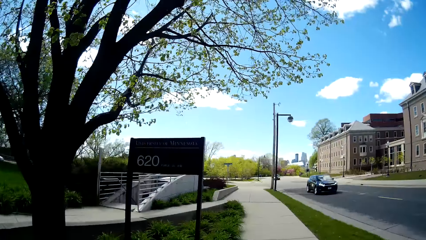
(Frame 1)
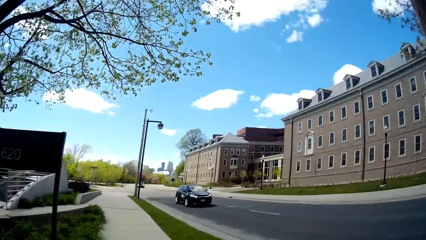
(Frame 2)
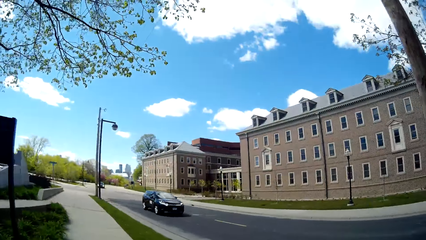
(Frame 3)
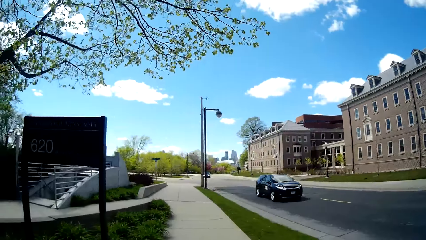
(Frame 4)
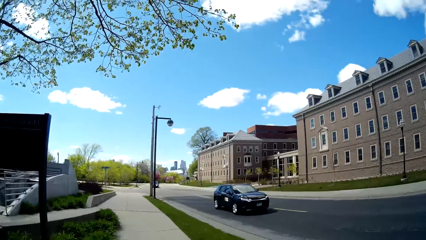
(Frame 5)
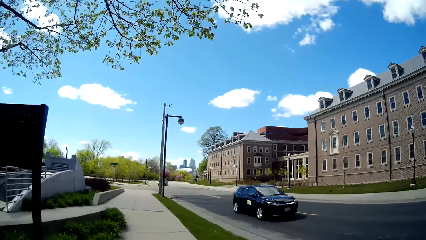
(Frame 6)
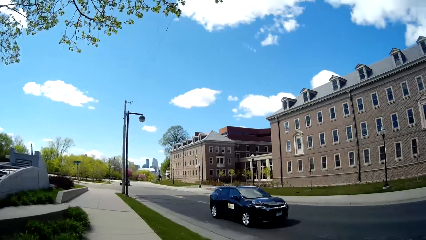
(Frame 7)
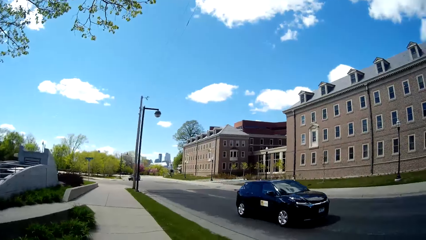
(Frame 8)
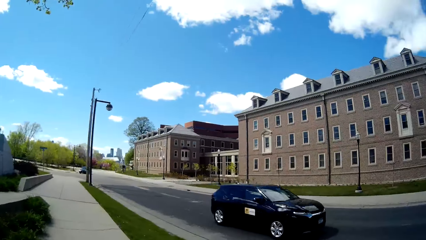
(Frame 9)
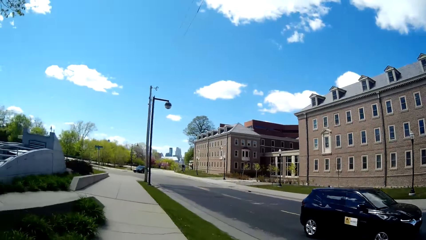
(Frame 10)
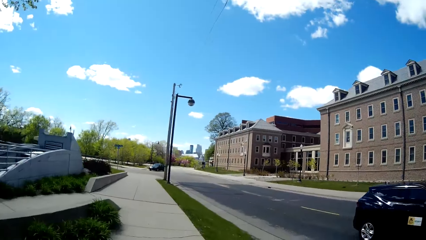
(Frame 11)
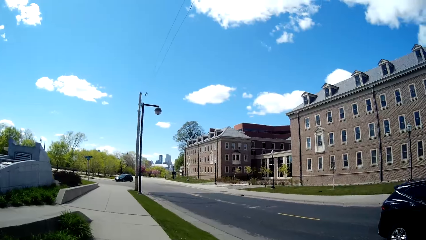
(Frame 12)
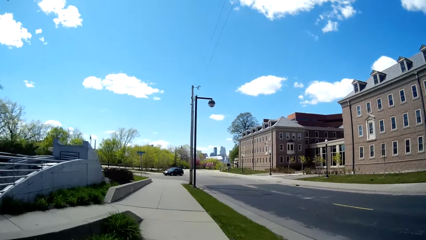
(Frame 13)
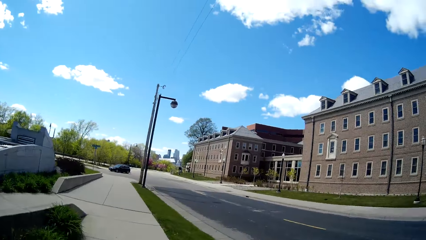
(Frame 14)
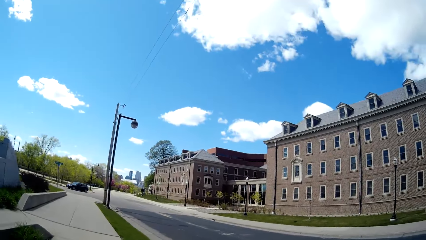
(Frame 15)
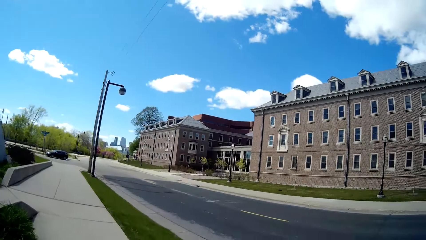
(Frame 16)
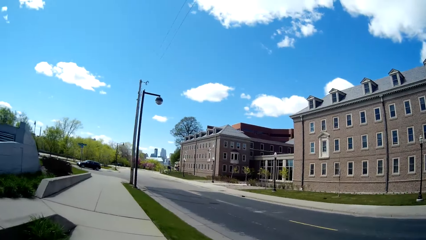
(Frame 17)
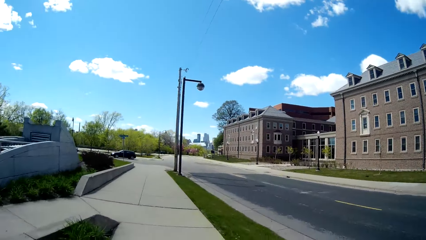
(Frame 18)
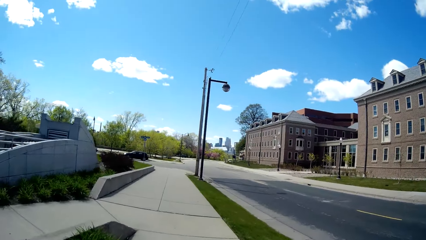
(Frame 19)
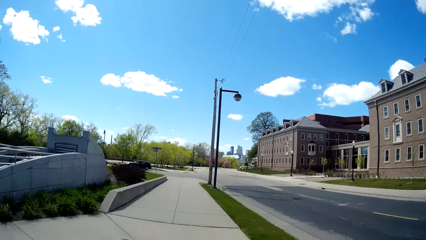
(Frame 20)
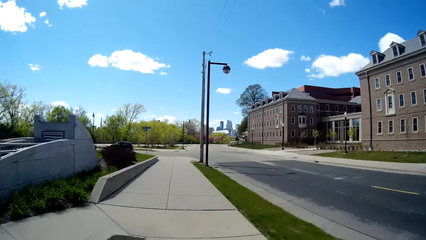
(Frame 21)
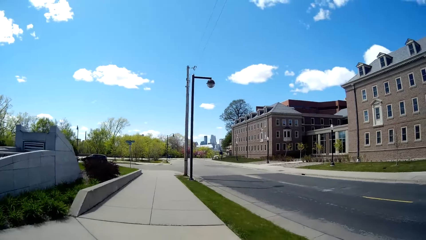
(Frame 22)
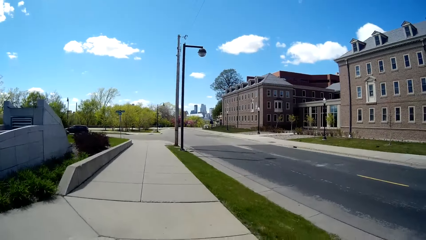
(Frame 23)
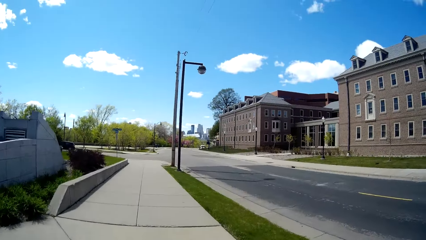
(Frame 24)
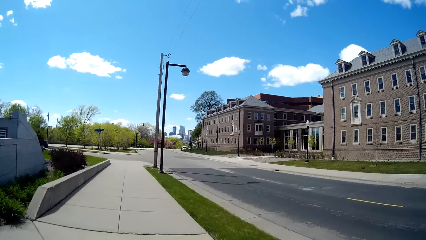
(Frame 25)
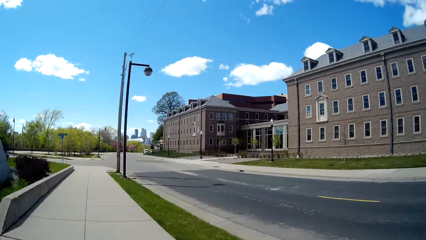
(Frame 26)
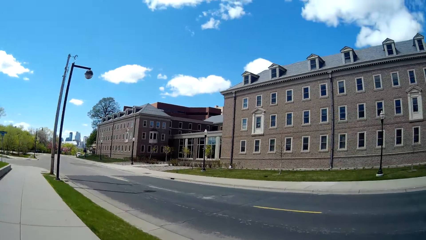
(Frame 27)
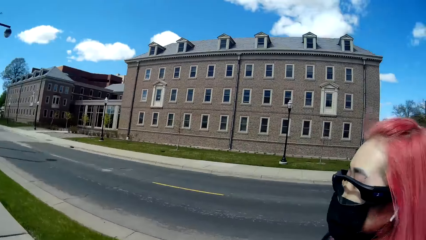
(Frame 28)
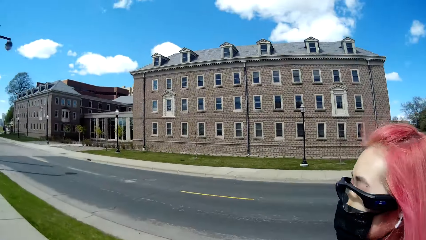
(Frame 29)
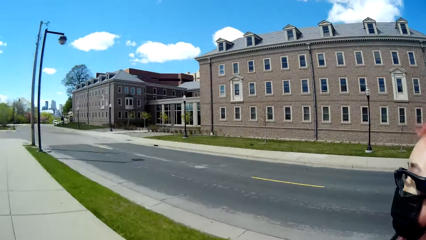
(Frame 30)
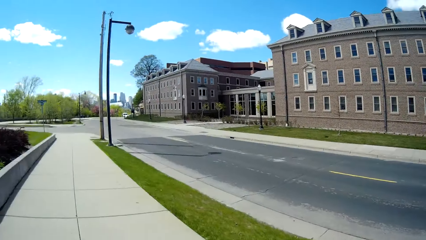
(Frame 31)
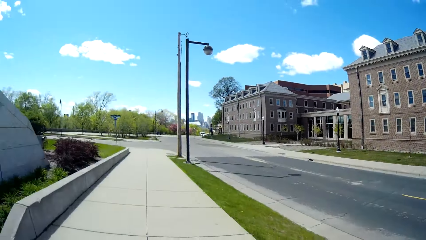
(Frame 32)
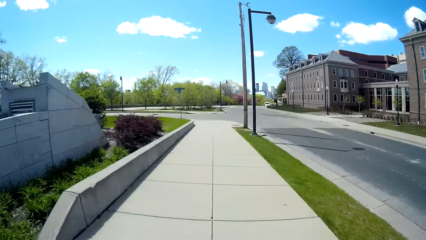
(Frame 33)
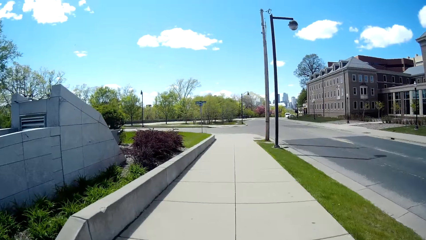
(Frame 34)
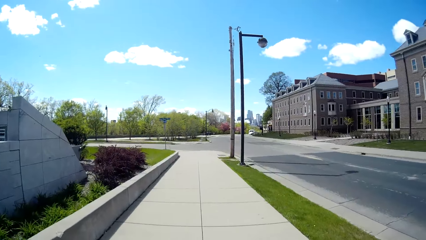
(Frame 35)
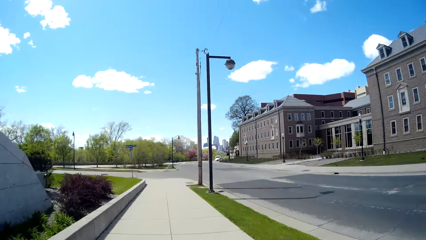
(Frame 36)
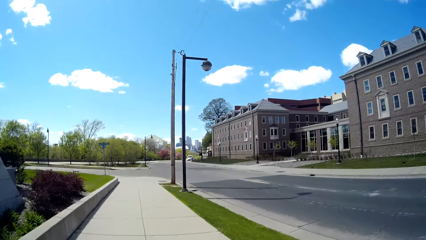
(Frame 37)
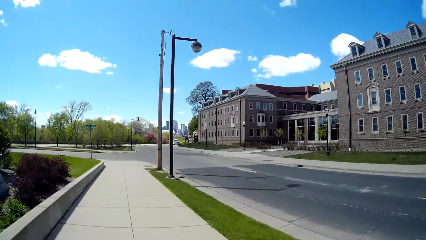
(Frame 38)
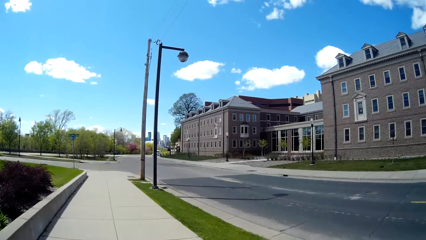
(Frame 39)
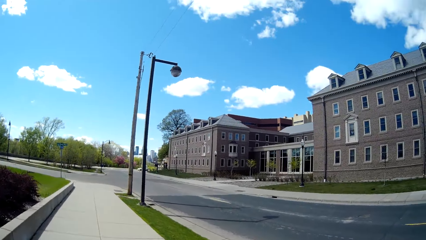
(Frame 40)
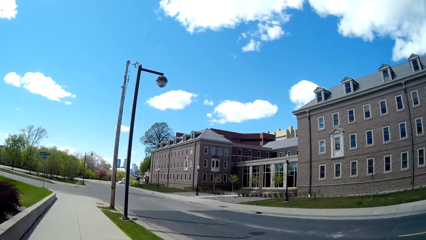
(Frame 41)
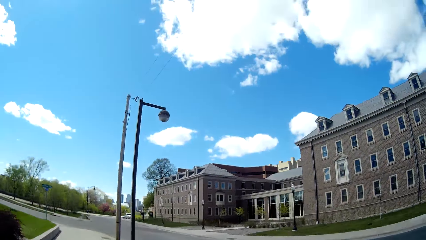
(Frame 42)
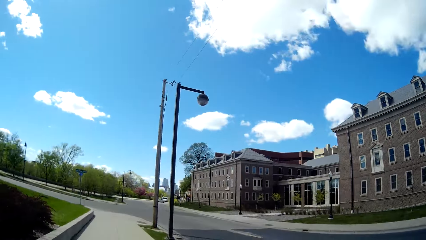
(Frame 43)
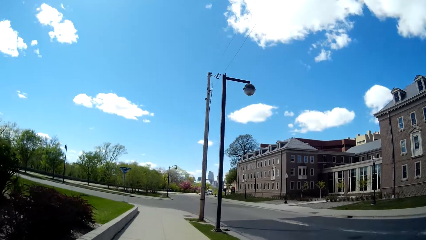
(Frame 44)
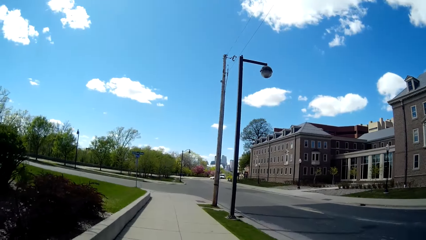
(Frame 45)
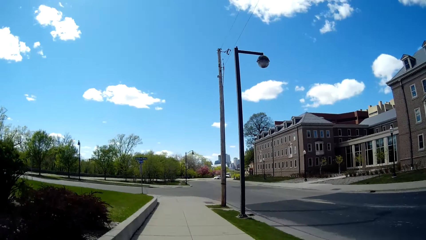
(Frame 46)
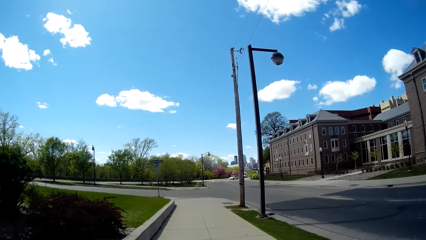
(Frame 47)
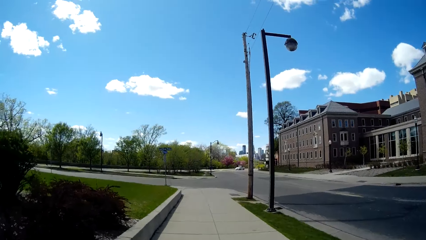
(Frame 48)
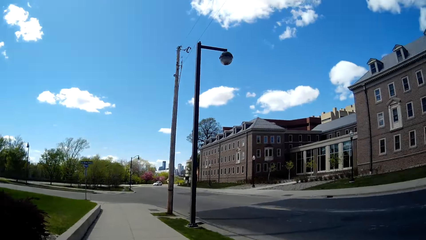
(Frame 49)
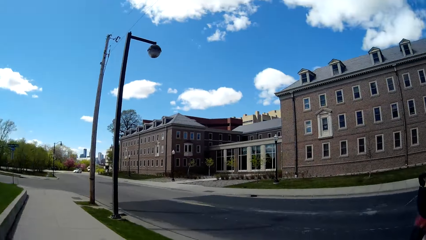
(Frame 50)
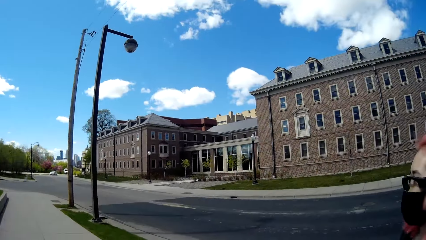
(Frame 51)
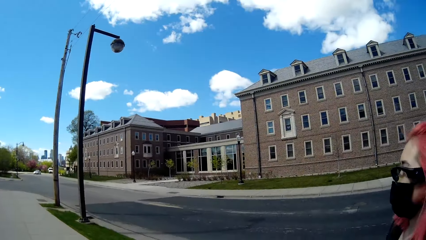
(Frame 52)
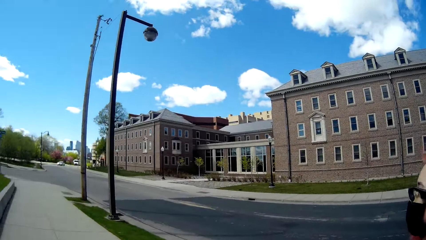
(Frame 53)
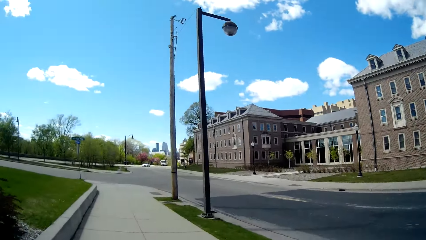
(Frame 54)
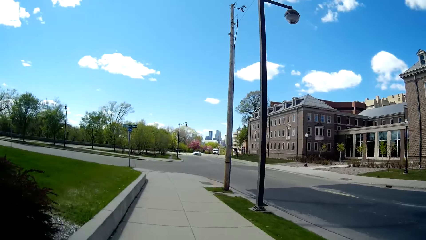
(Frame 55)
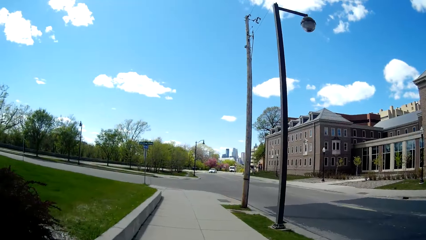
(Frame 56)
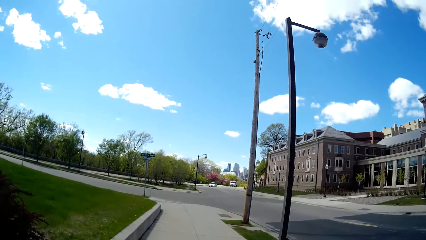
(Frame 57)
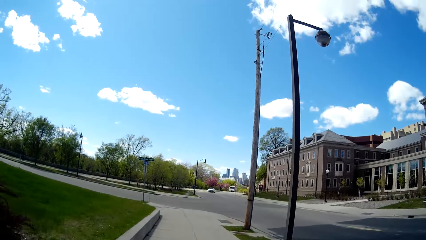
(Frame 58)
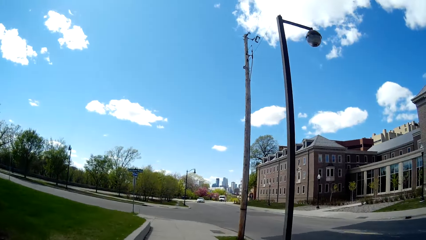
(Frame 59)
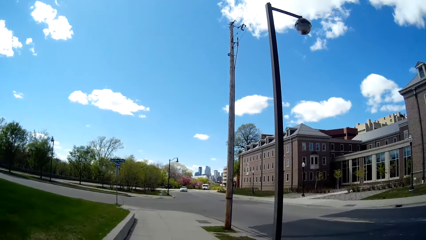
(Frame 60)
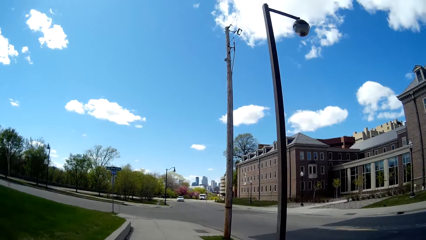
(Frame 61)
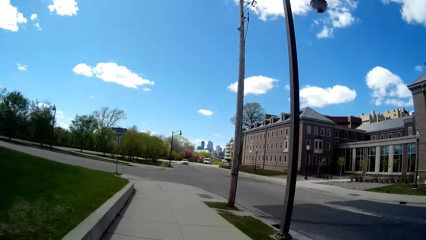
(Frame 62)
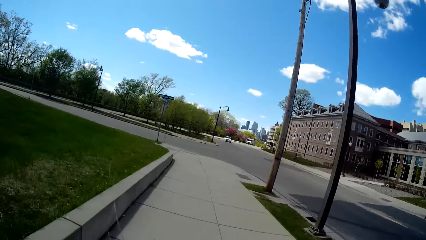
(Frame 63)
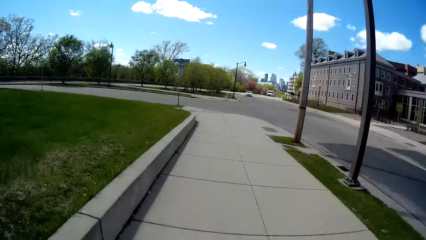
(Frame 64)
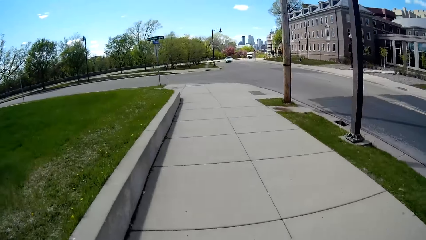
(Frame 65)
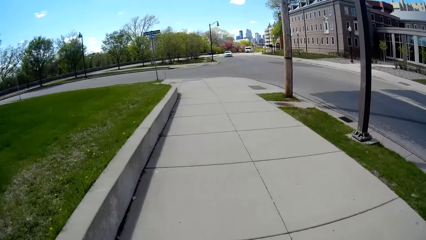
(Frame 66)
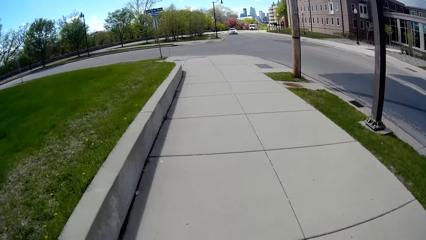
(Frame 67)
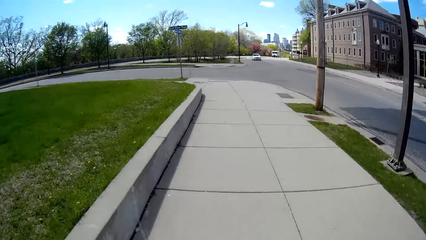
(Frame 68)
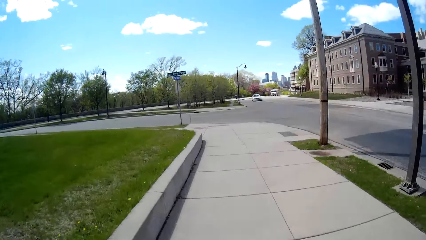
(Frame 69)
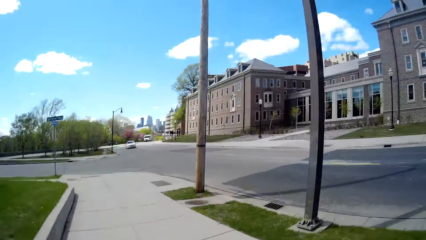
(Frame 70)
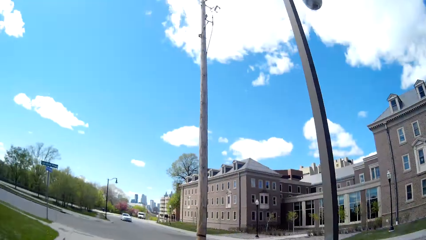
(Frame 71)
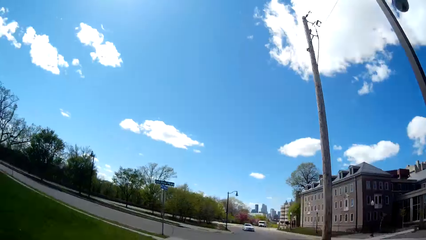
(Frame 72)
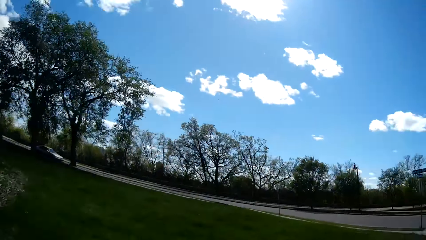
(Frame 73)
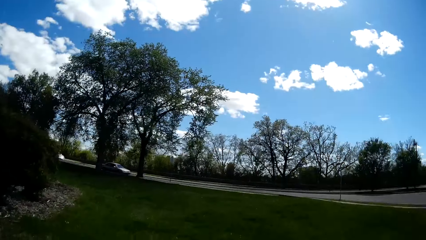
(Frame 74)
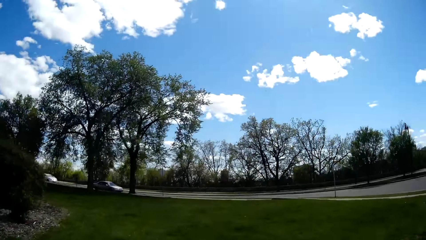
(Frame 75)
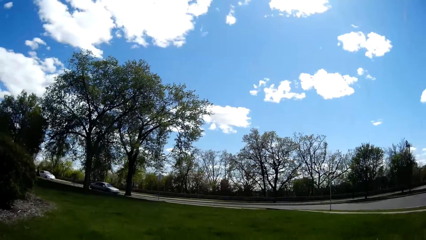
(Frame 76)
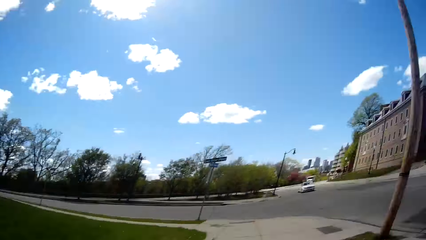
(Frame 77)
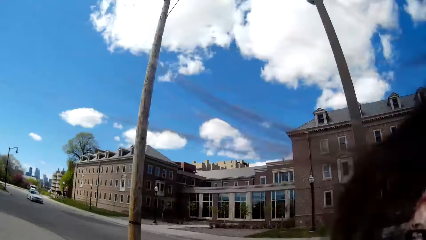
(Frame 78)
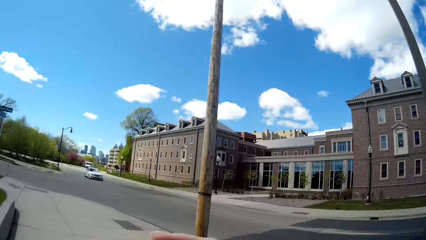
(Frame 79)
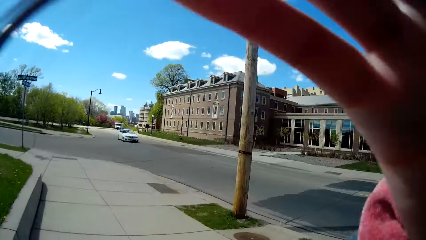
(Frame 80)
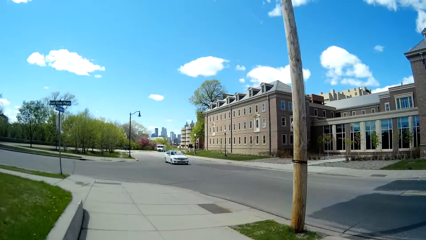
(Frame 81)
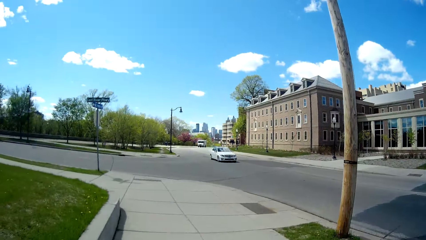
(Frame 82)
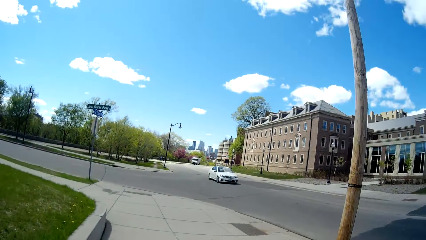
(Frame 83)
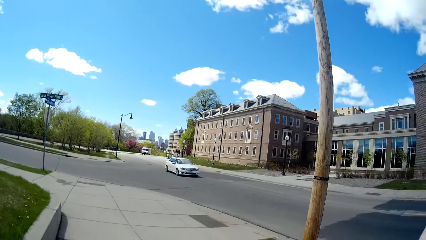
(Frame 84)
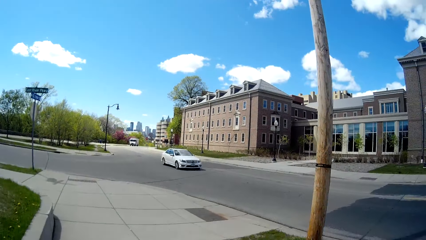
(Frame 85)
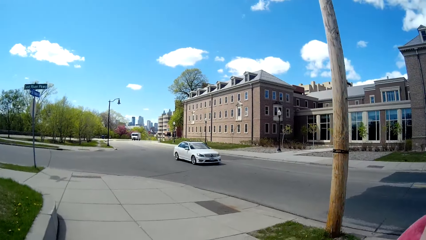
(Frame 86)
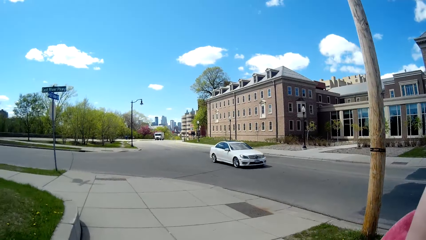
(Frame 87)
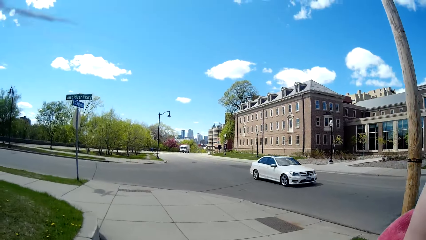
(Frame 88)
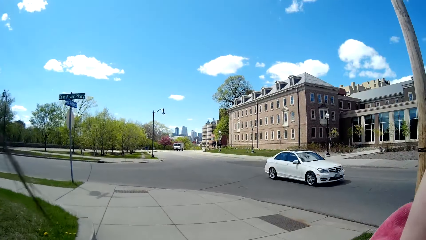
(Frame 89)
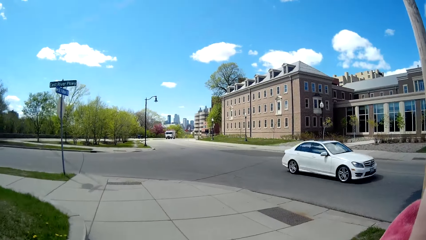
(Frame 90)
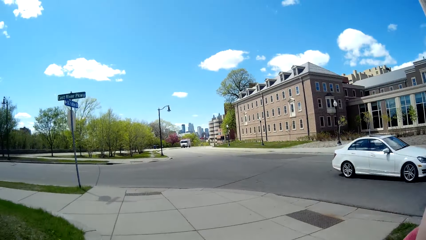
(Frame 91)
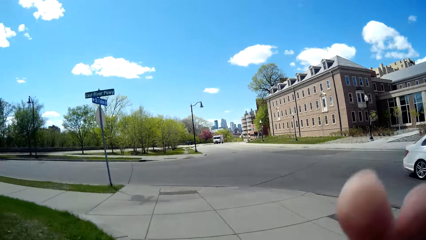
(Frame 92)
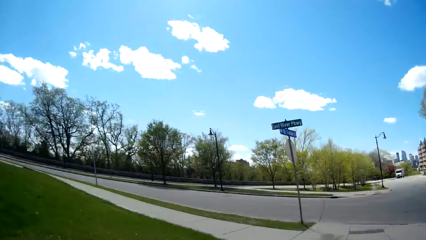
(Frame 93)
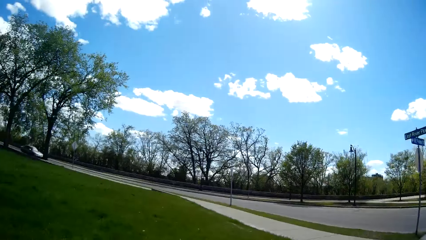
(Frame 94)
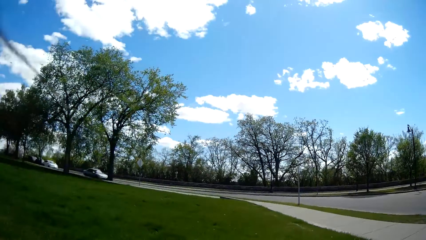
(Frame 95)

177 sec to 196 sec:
A black car drives past the camera wearer. The camera wearer walks on the pavement. A woman speaks to them. The camera wearer touches her hair with her right hand.
